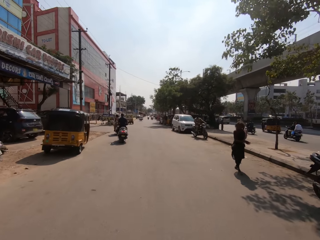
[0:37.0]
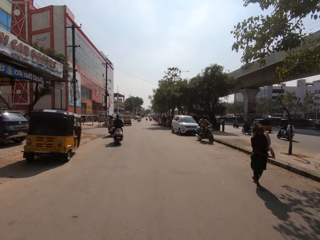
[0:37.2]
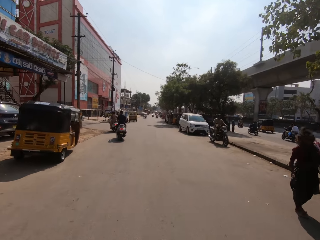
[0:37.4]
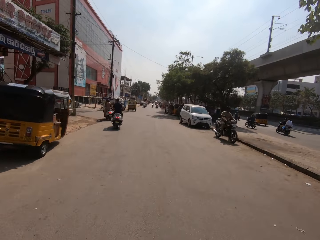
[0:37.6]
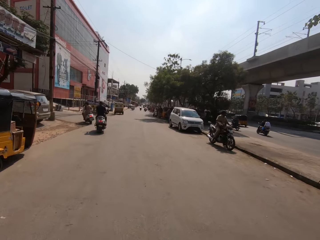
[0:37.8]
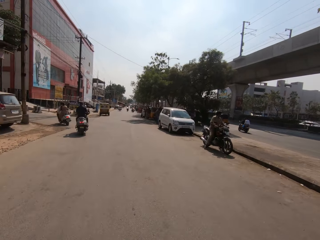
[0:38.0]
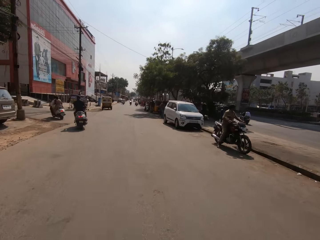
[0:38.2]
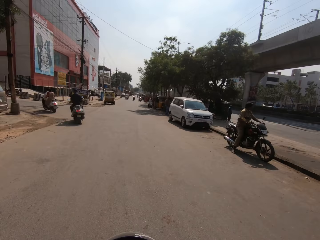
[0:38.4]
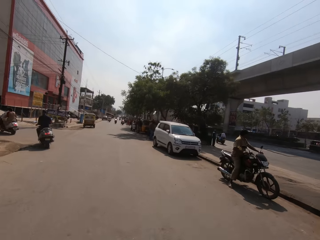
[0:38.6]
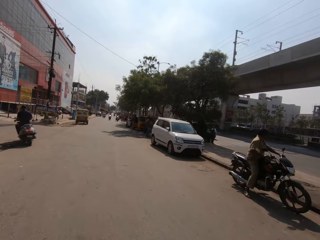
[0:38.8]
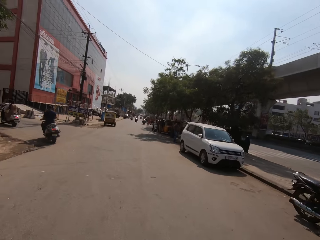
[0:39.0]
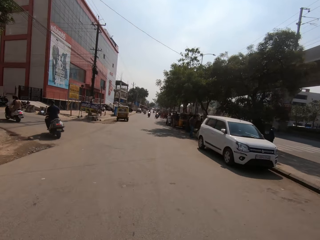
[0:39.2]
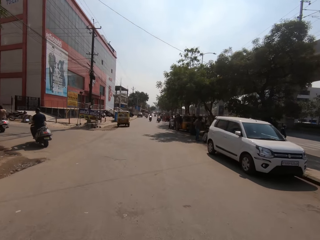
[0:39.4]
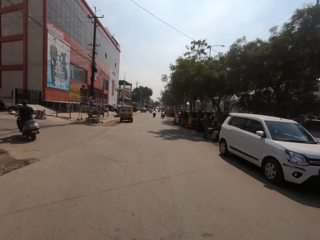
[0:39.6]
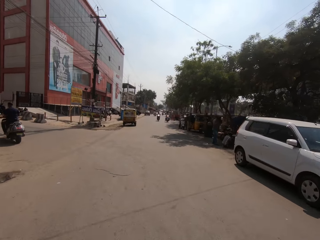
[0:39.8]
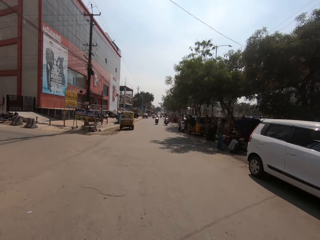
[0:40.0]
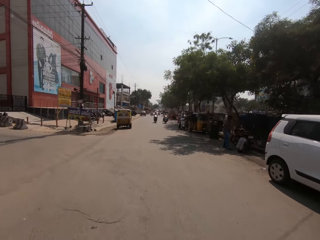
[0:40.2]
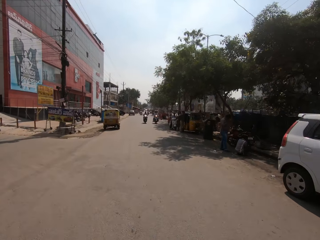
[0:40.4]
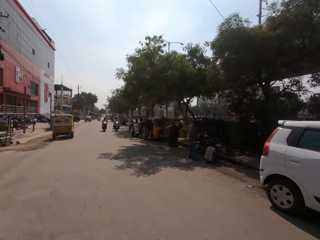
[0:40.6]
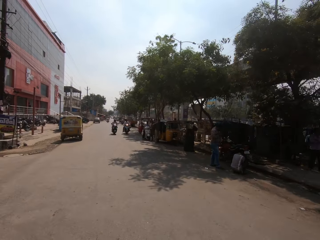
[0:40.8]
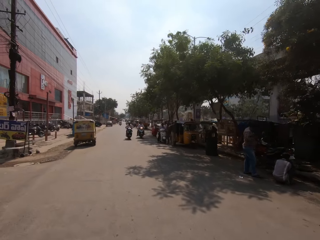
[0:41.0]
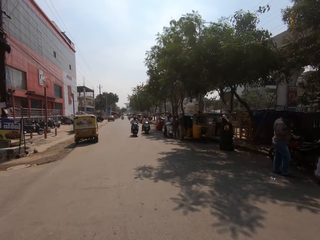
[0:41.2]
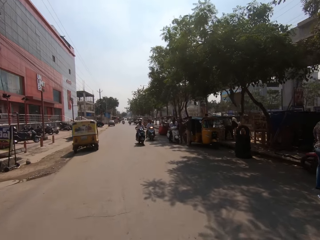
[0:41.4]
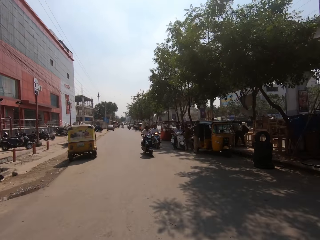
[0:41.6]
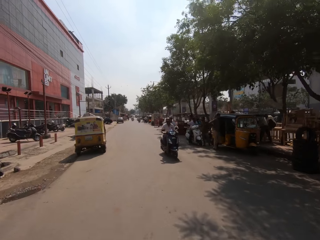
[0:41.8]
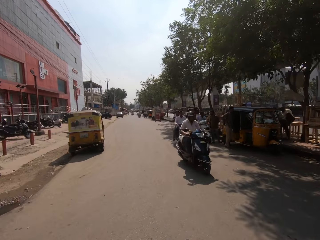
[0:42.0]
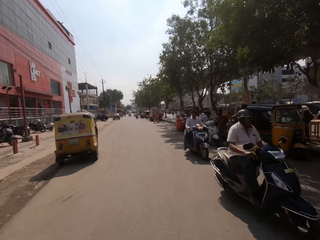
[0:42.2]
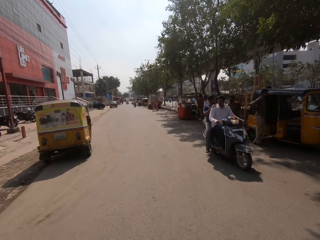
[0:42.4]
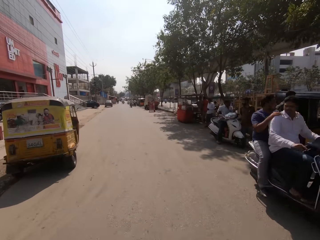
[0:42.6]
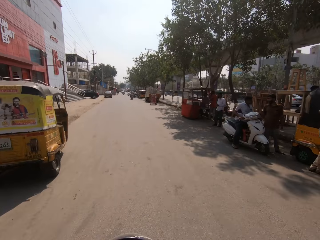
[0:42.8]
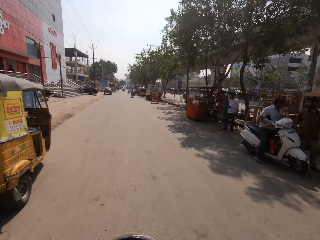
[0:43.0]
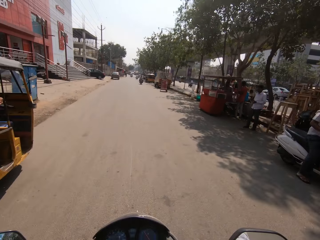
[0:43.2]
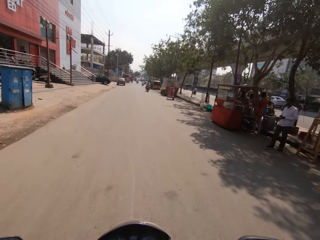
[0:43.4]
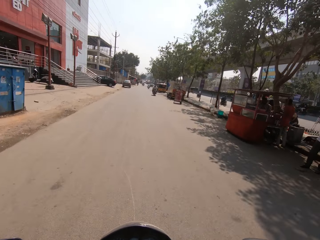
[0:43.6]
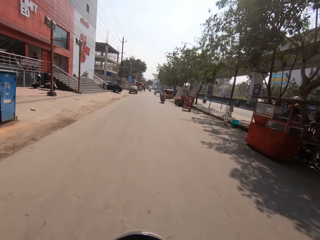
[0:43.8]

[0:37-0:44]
The camera wearer talks to a man.

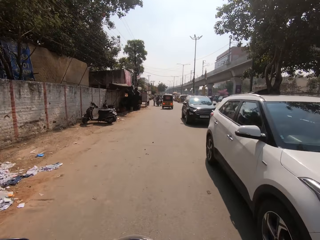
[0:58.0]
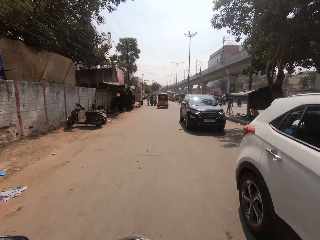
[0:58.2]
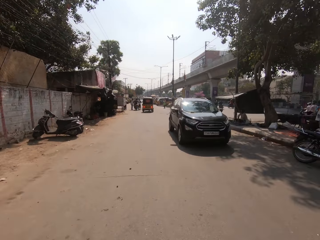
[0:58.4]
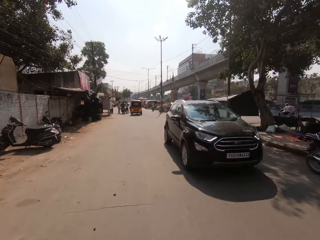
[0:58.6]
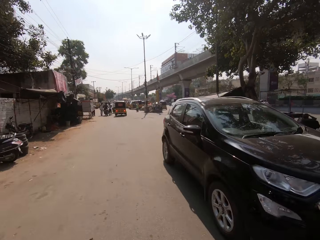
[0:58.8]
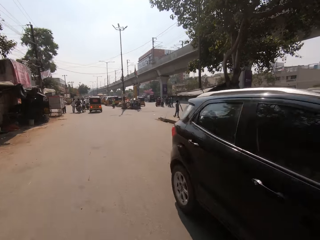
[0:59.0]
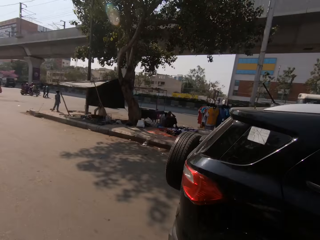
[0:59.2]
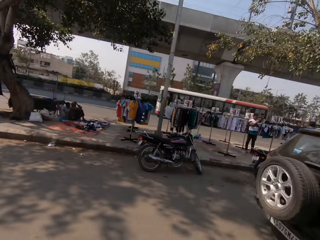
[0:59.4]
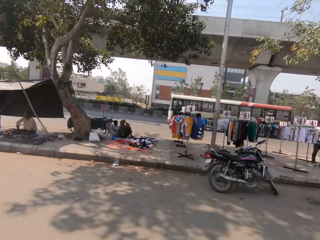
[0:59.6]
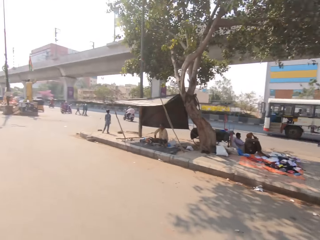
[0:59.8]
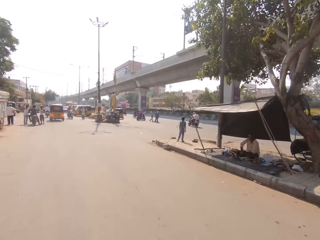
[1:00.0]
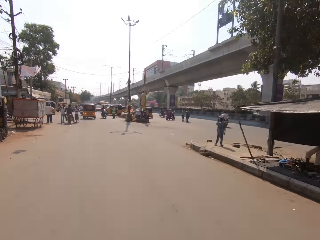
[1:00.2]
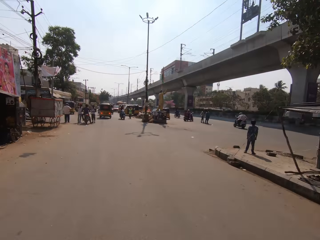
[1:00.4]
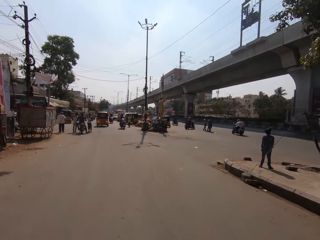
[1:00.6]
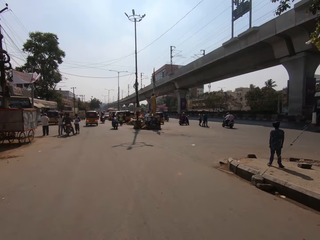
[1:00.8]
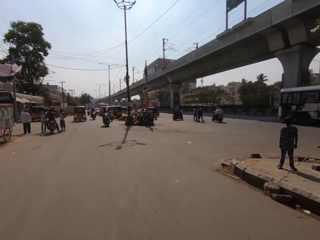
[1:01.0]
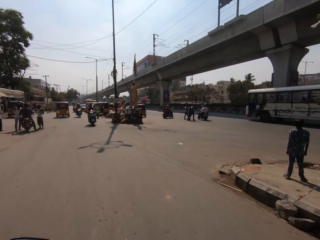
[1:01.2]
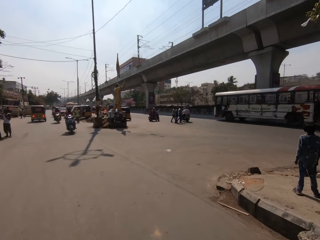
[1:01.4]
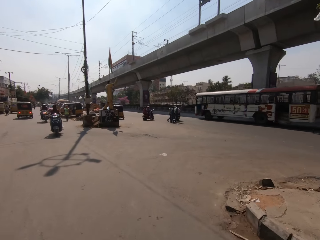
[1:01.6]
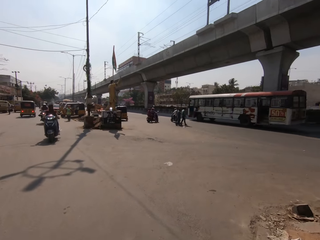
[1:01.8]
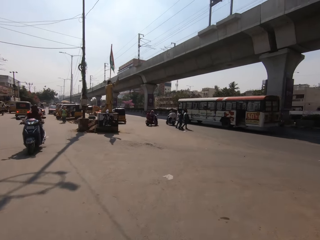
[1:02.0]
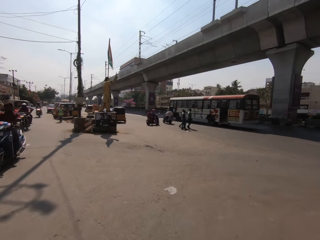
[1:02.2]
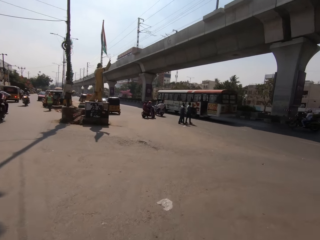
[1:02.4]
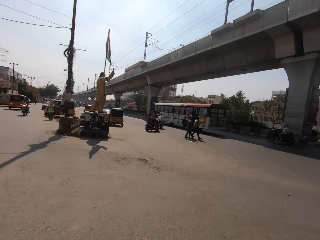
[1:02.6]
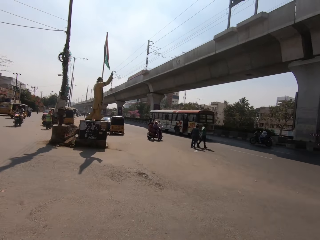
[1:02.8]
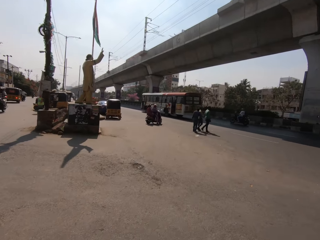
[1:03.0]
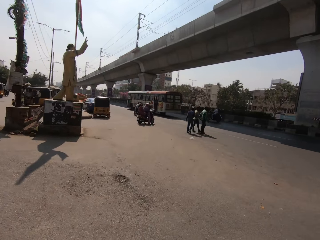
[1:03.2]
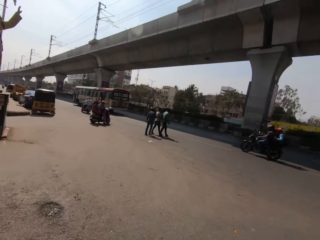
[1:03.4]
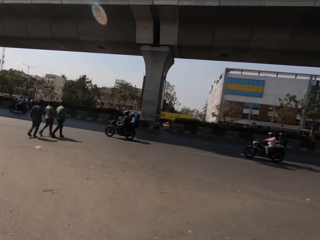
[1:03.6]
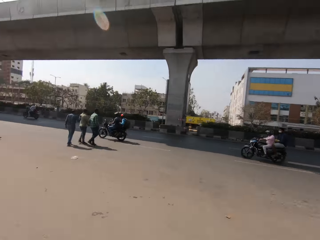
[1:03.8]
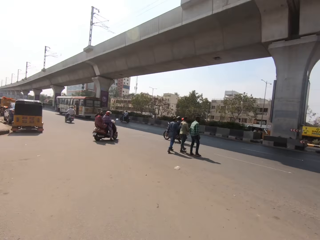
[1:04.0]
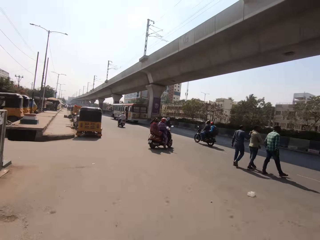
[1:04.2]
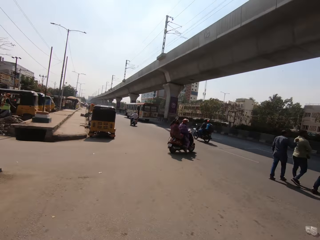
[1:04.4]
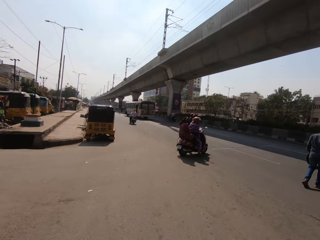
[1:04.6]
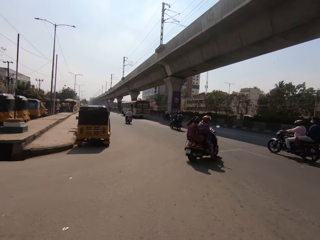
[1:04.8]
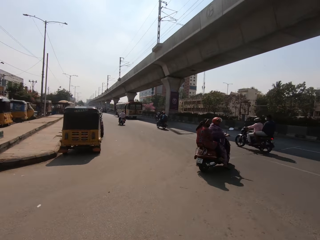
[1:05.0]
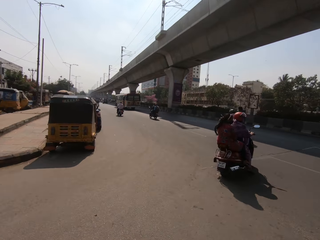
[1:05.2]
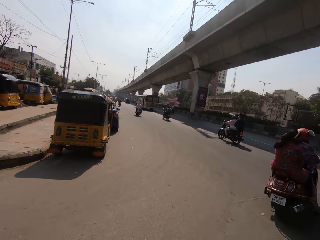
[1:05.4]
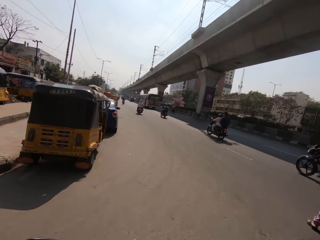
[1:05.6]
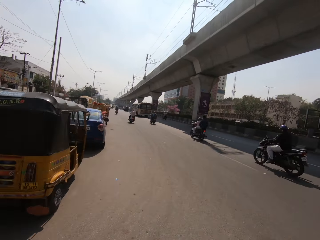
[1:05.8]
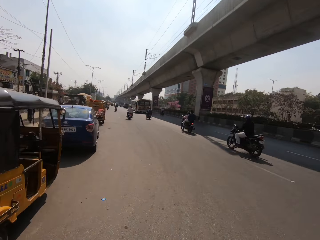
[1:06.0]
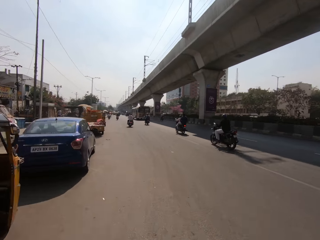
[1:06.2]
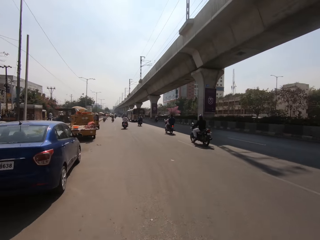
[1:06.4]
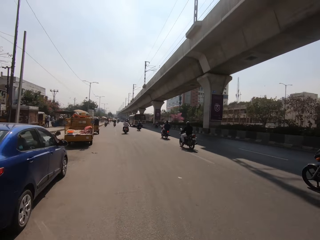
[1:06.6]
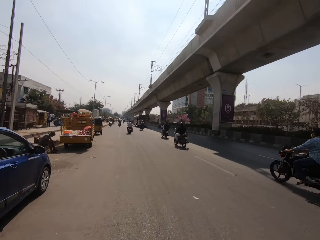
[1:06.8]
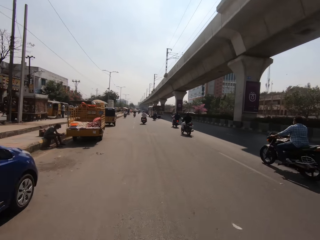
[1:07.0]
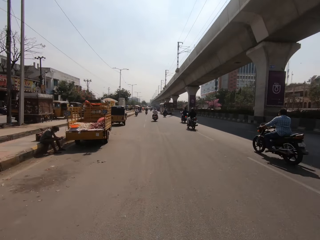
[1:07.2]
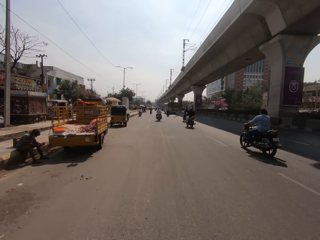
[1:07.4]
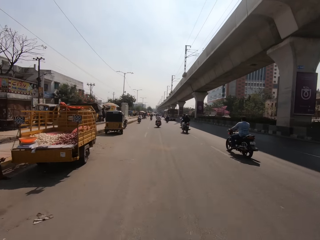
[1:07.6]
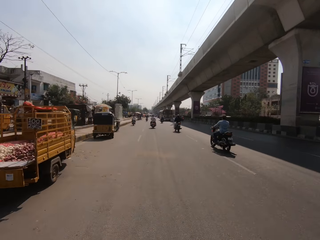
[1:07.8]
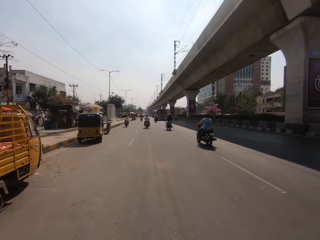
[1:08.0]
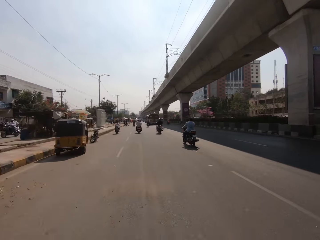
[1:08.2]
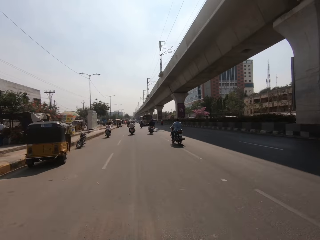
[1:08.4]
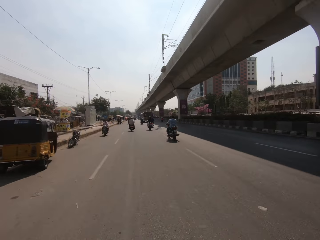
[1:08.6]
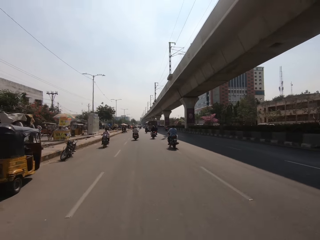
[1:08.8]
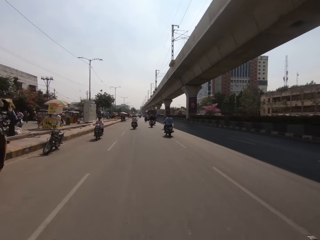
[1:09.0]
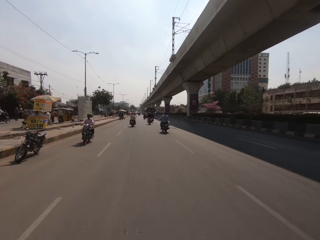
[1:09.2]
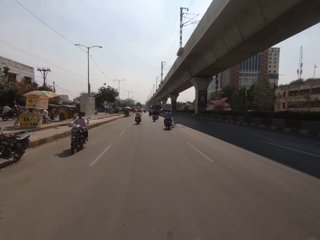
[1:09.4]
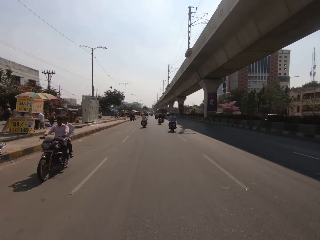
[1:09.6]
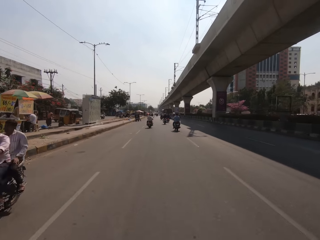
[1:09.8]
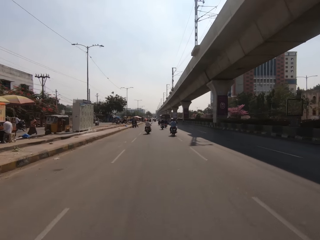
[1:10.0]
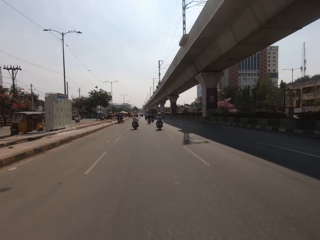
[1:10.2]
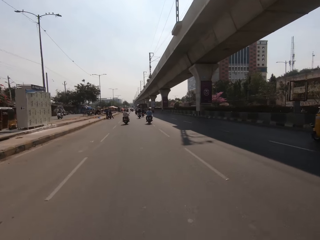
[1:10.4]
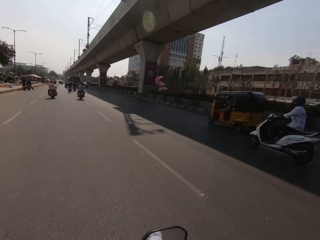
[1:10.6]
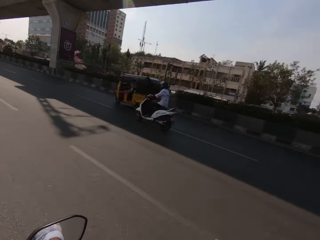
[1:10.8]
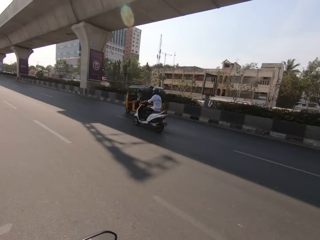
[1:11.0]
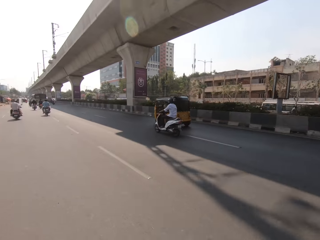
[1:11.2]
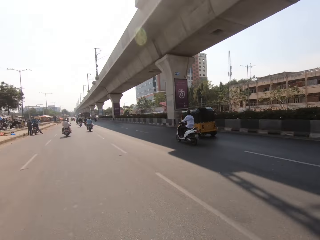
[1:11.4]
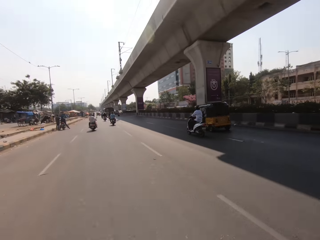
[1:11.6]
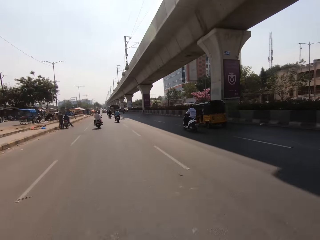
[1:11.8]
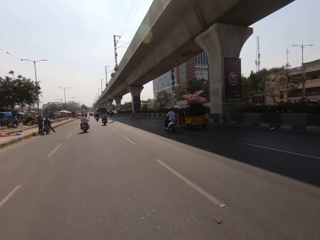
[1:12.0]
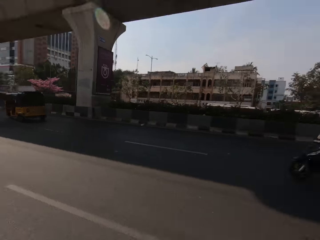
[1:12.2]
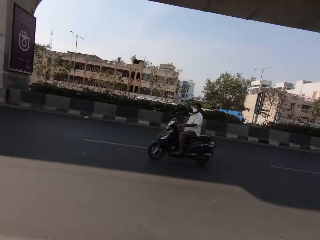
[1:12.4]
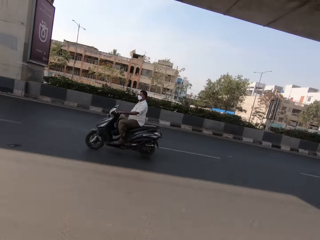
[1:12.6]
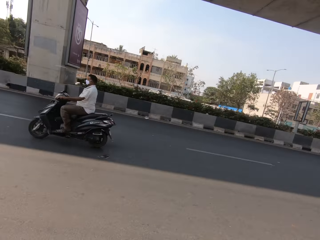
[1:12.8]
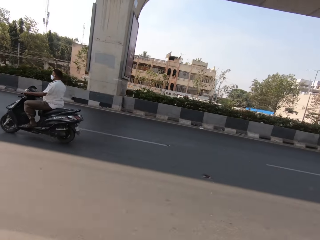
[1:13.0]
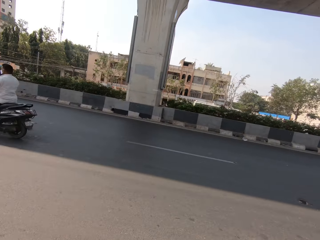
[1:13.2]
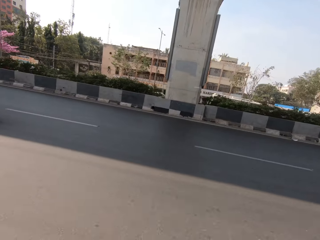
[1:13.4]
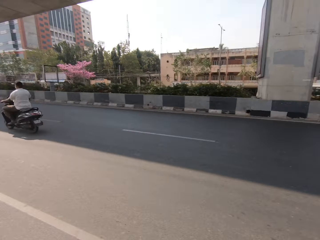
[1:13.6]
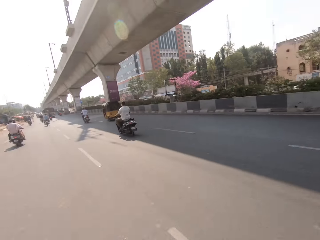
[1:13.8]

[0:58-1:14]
The camera wearer looks around.
